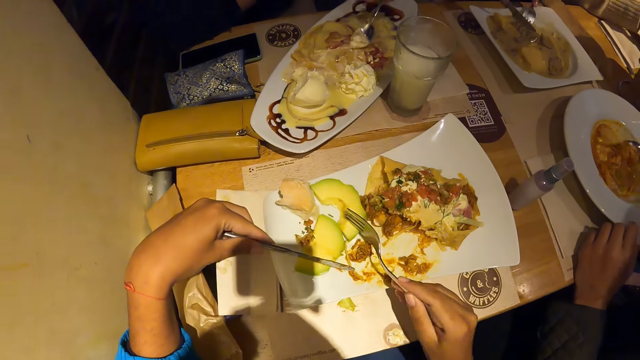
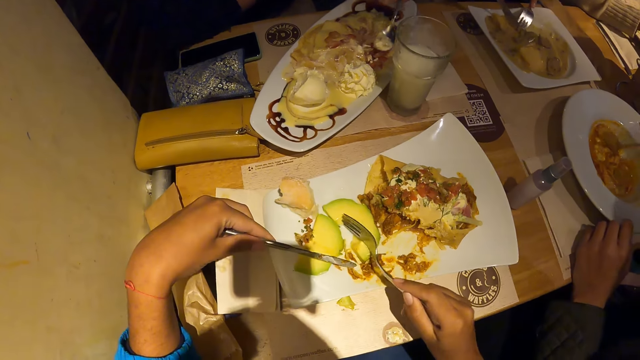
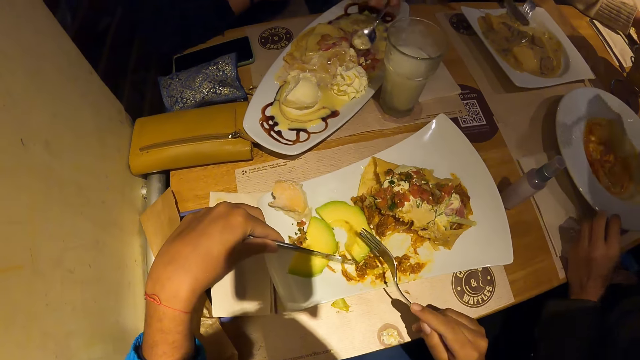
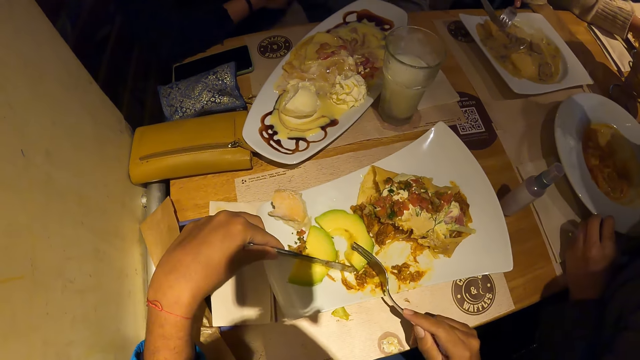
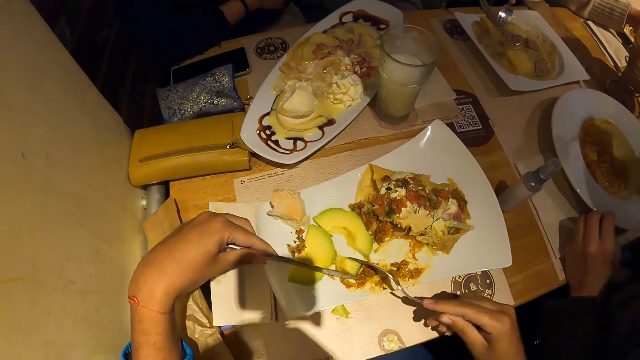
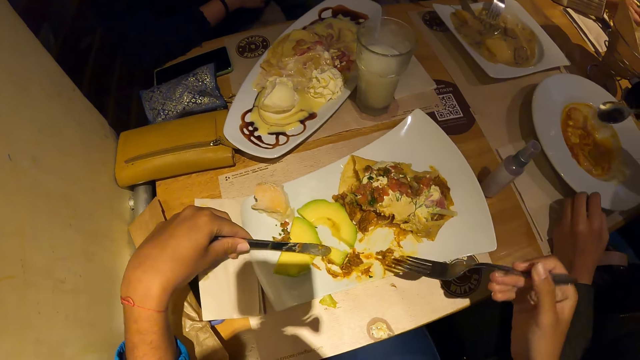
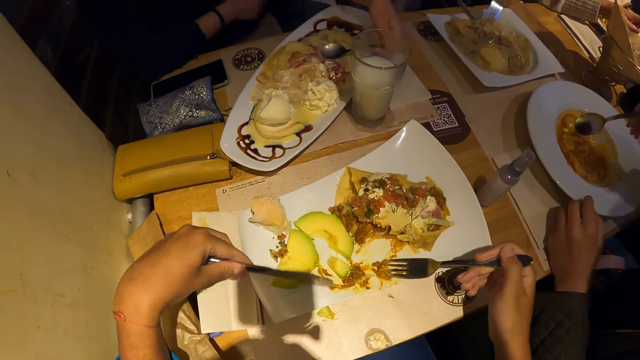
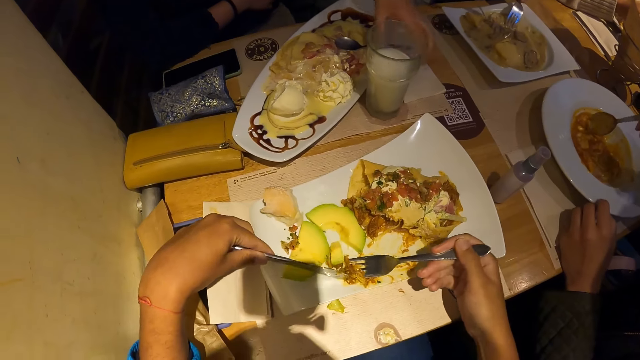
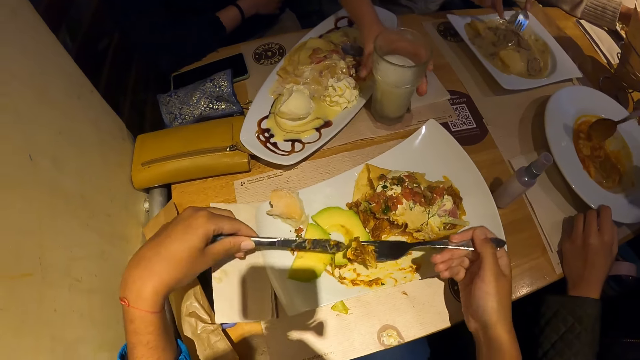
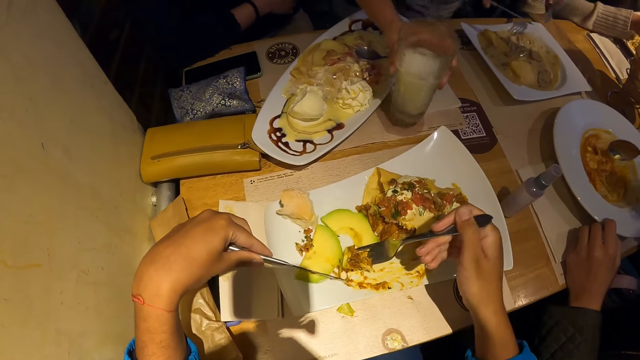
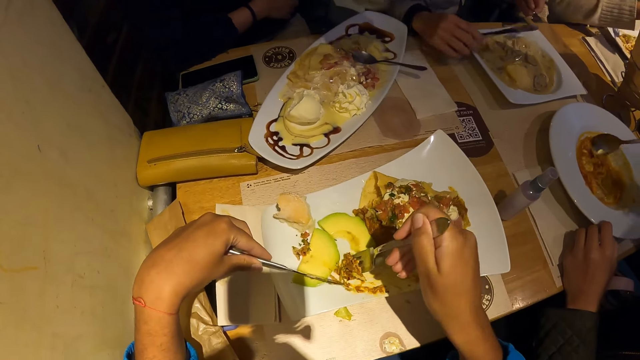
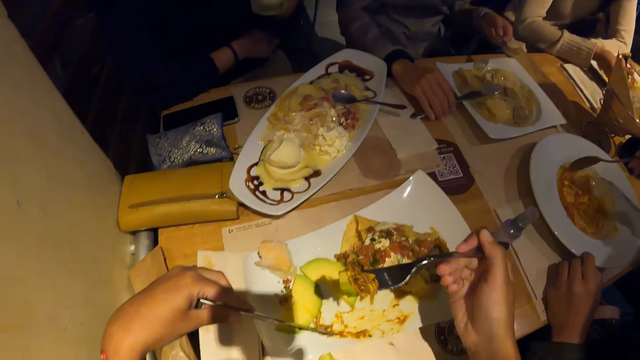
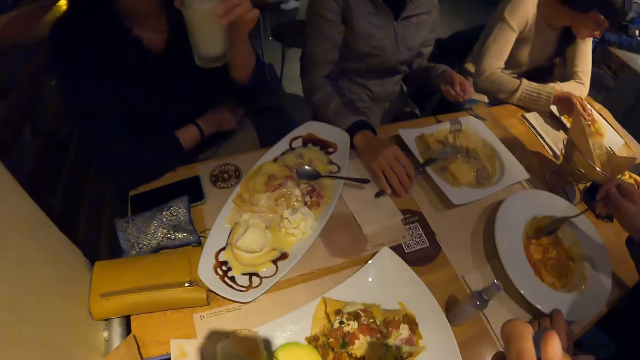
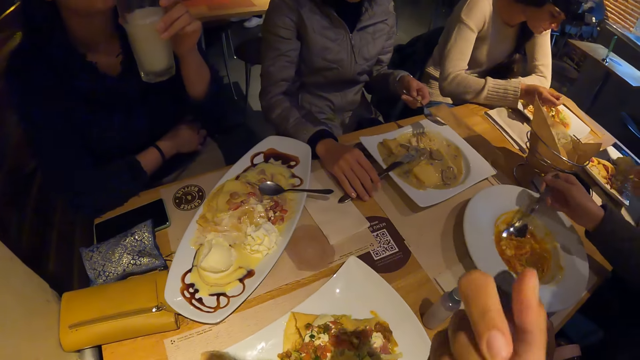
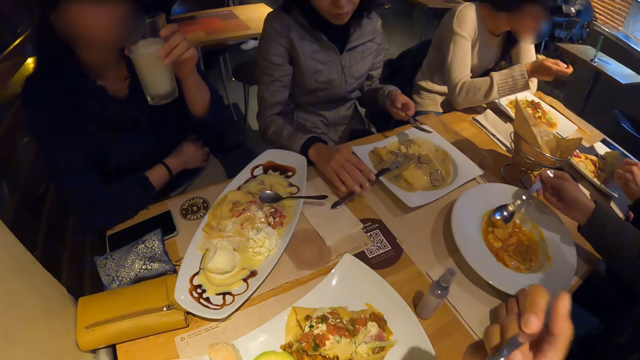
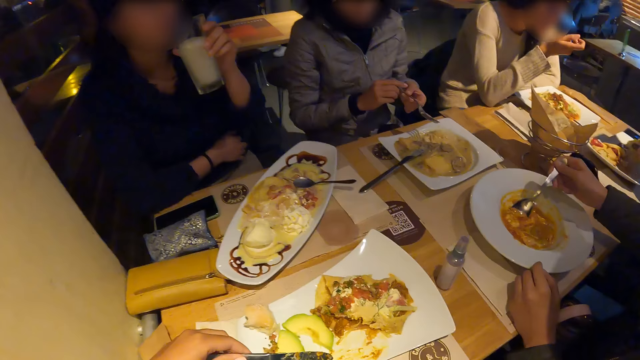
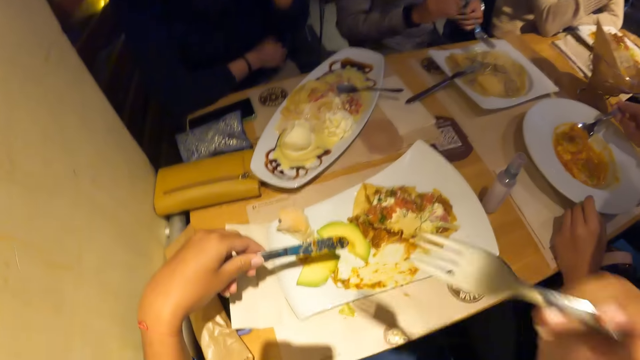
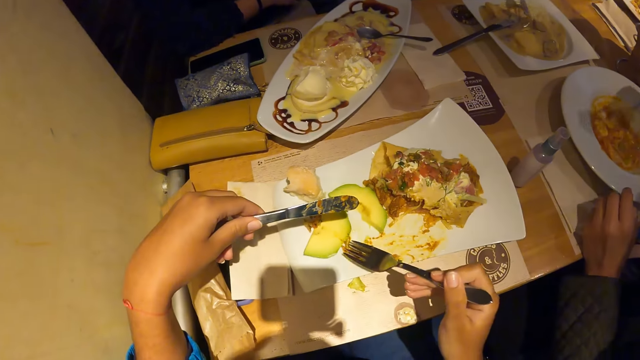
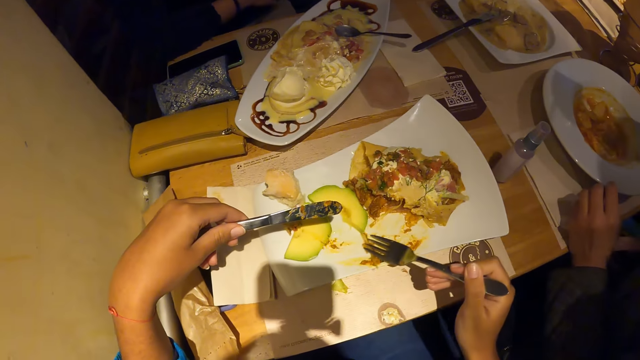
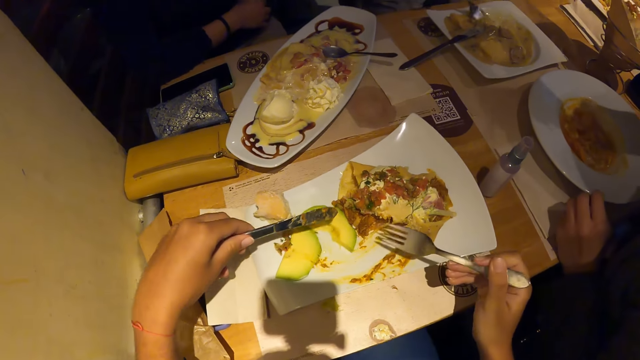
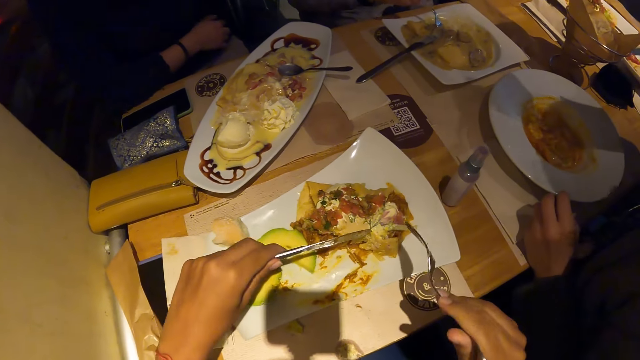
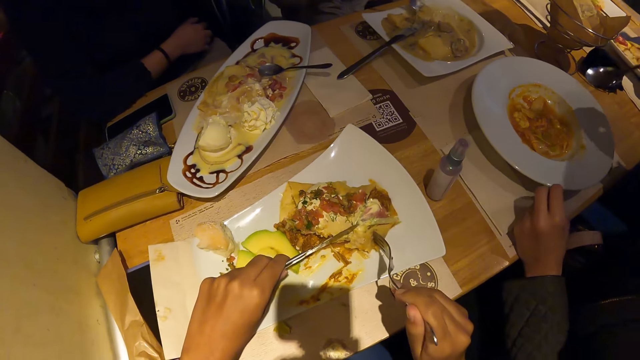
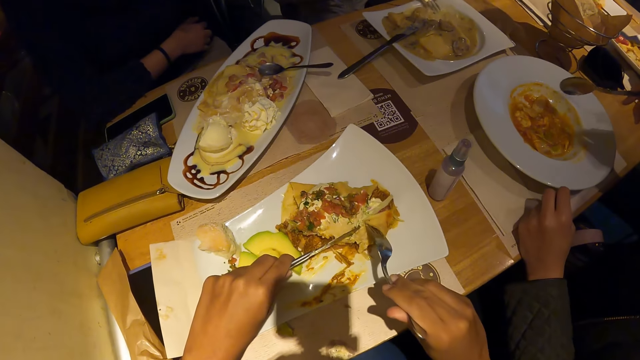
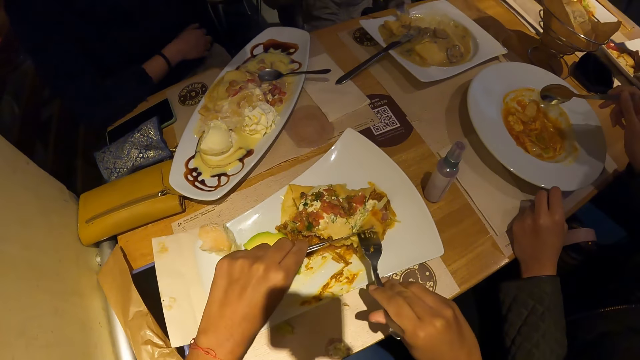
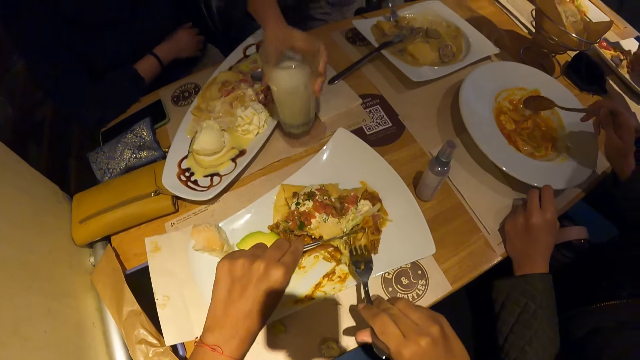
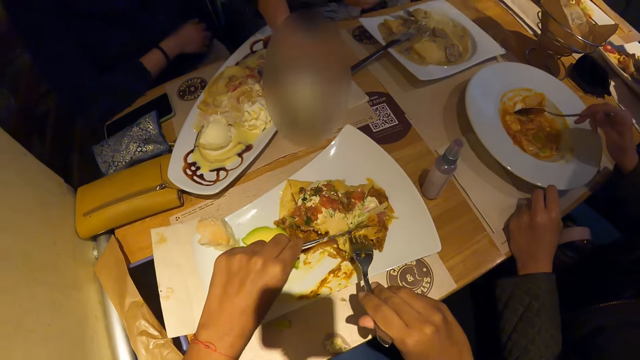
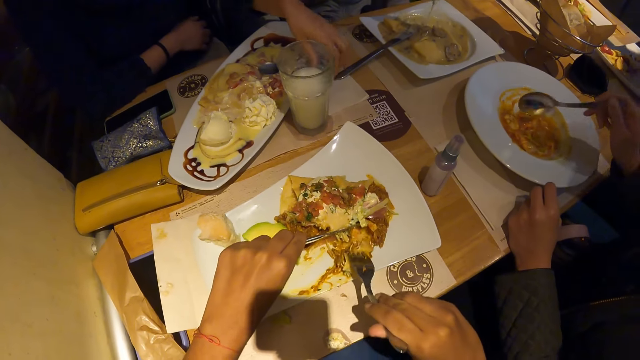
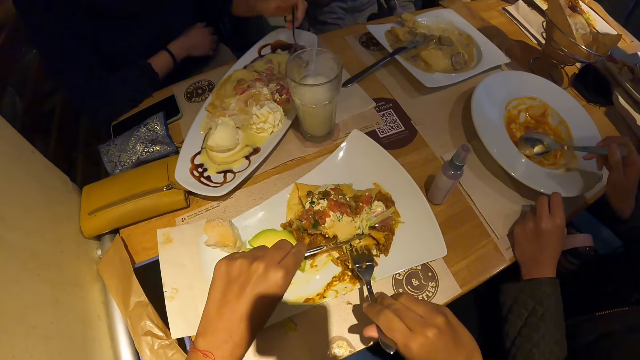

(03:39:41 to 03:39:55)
The camera wearer cuts a piece of avocado from the plate of waffles on the table with the cutlery in both hands. The woman scoops soup in the plate of chicken soup on the table with the fork in her right hand. The camera wearer places the fork on the avocado and places the knife on the avocado. She lifts the fork up. The man scoops carrot soup from the plate of carrot soup on the table with the spoon in his right hand. The camera wearer scoops waffles from the plate of waffles on the table with the fork in her right hand. The woman picks the cup of milk on the table with her left hand. She drops the fork on the plate of chicken soup with her left hand. The camera wearer lifts the food up and places the knife on the plate. She eats waffles from the plate of waffles on the table with the fork in her right hand. The woman drinks the cup of milk from the table with her left hand. She passes the fork from her left hand to her right hand. The camera wearer moves the fork on the plate. She brushes food on the plate. The man eats carrot soup from the plate of carrot soup on the table with the spoon in his right hand. The woman scoops soup in the plate of chicken soup on the table with the fork in her right hand. The camera wearer cuts a piece of waffles from the plate of waffles on the table with the cutlery in both hands. She moves the fork on the plate and moves the knife on the plate. The man scoops carrot soup from the plate of carrot soup on the table with the spoon in his right hand. The woman places the cup of milk on the table with her left hand. The camera wearer collects up food.

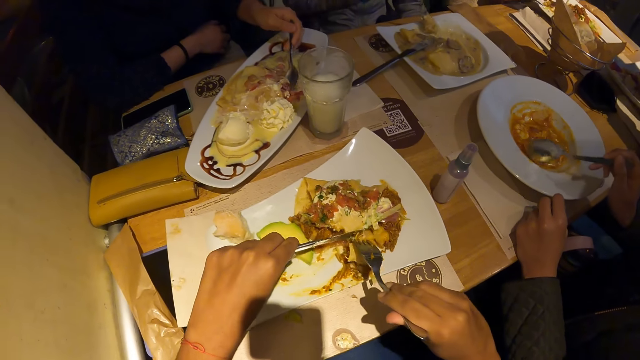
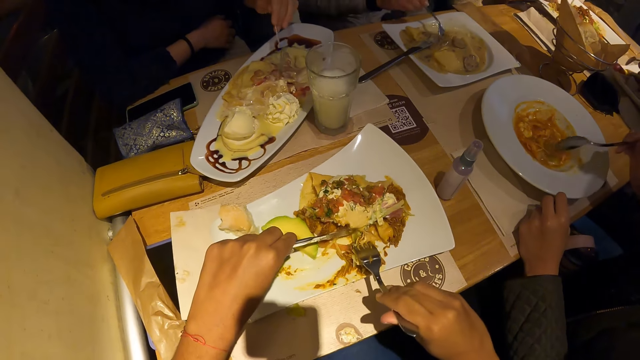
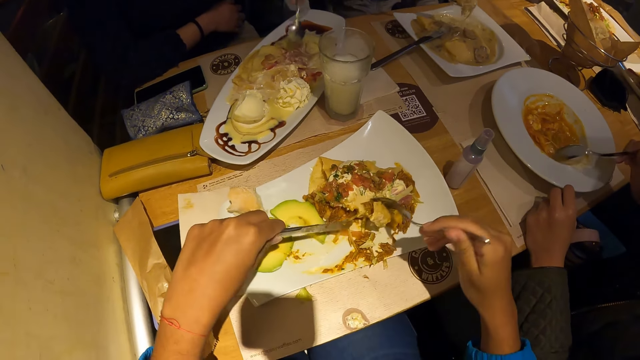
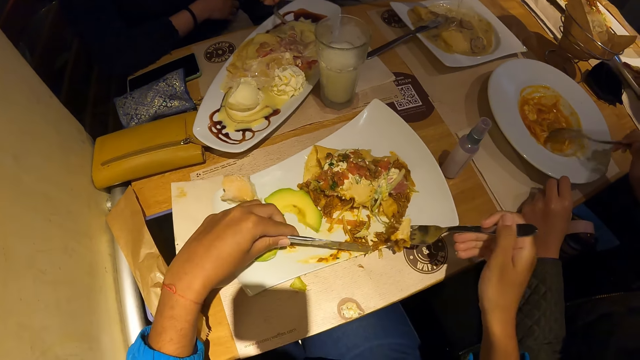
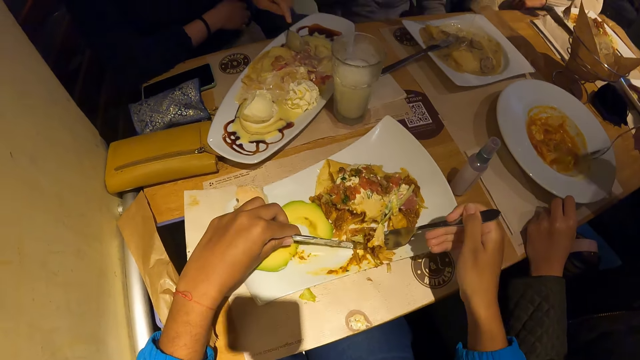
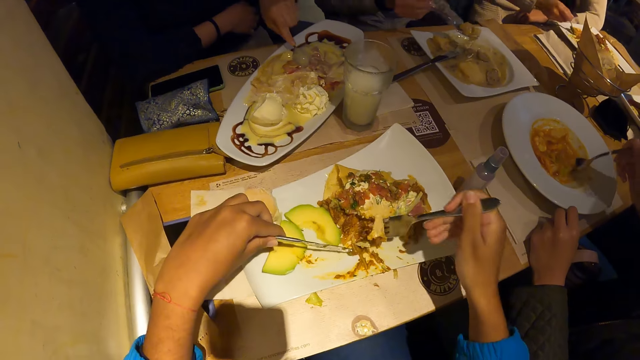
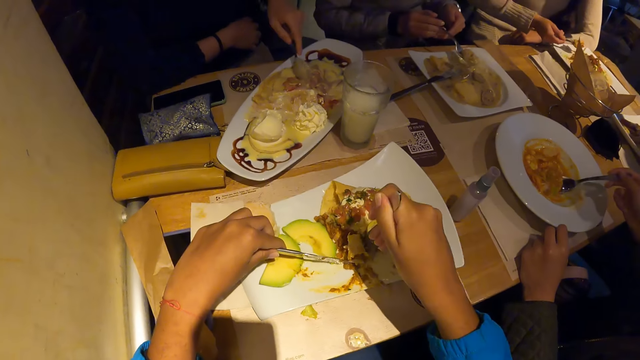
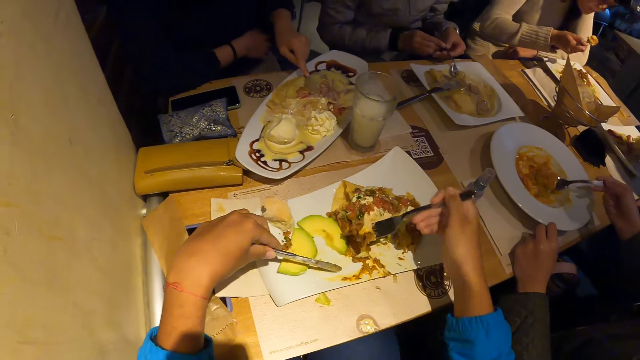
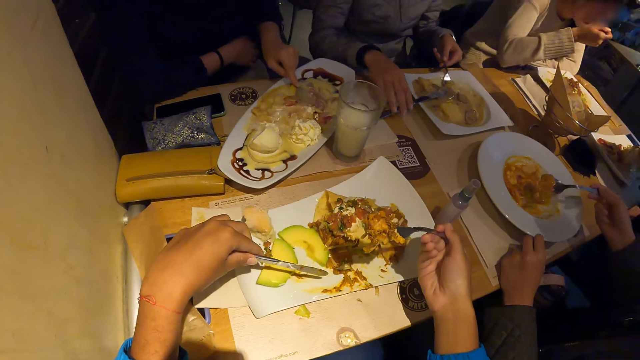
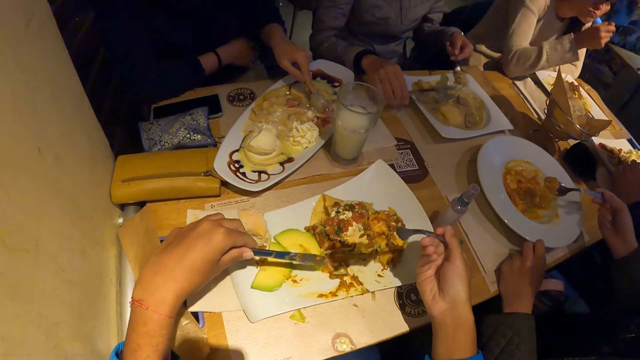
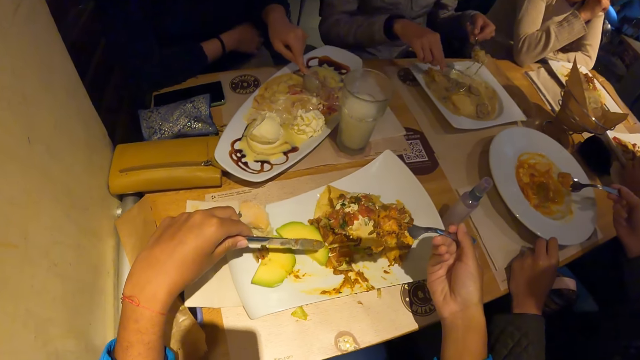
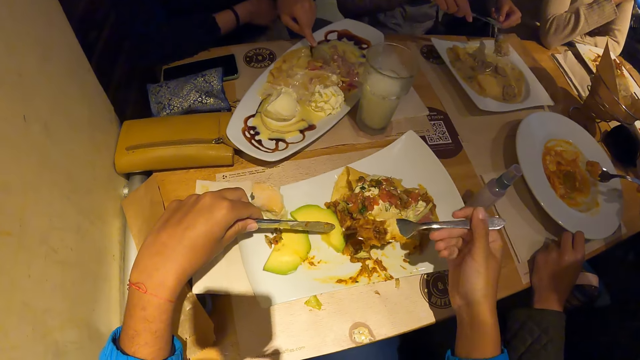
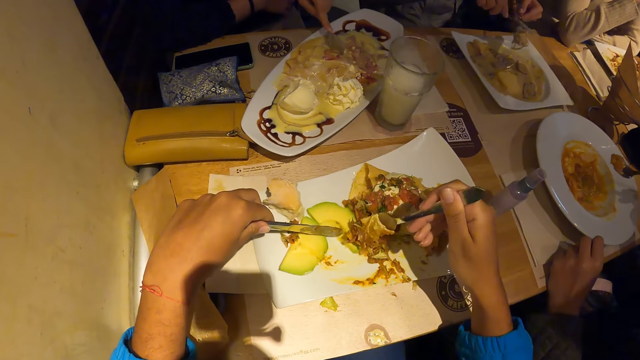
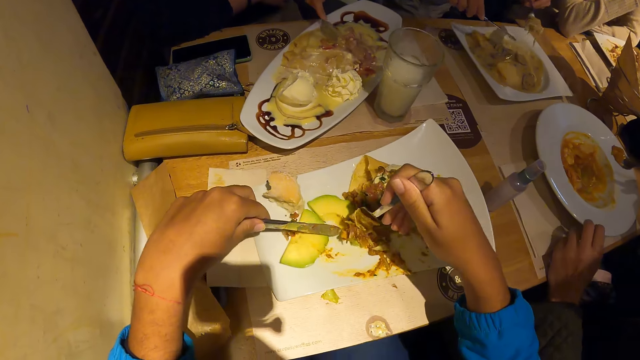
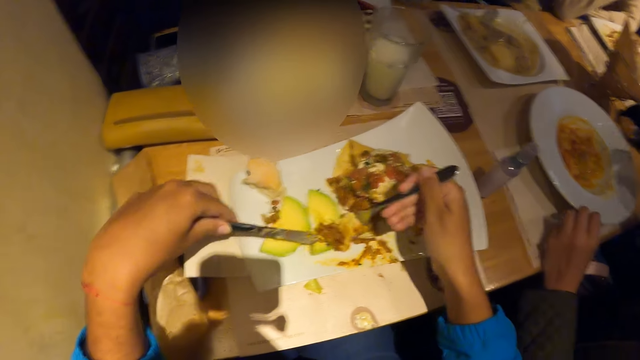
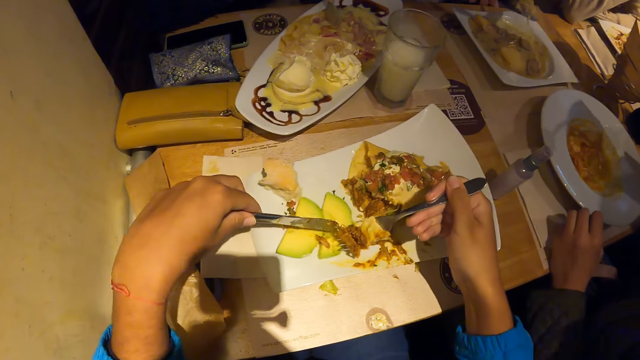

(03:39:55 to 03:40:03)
A woman scoops waffles from the tray of waffles on the table with the spoon in her left hand. The camera wearer scoops waffles from the plate of waffles on the table with the fork in her right hand. She lifts food up. She places the knife on the table and collects food on the plate. Another woman passes the fork from her right hand to her left hand. The camera wearer lifts food up. The other woman picks the knife on the plate of chicken soup with her right hand. The camera wearer places the fork on the avocado. A man eats carrot soup from the plate of carrot soup on the table with the spoon in his right hand.
